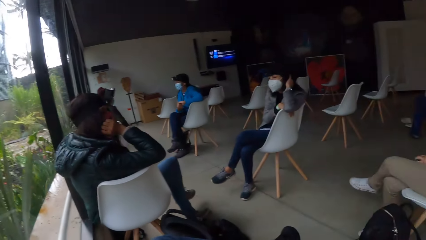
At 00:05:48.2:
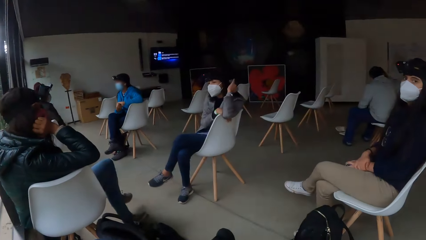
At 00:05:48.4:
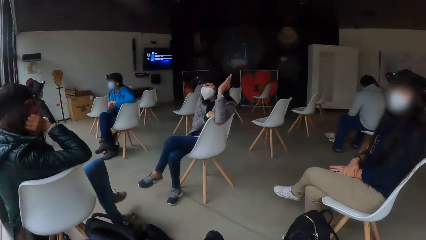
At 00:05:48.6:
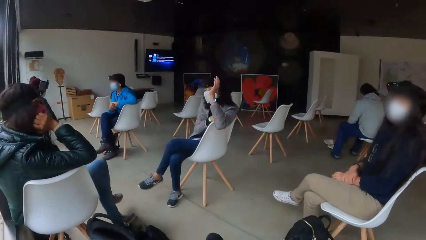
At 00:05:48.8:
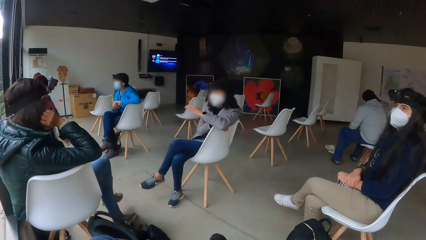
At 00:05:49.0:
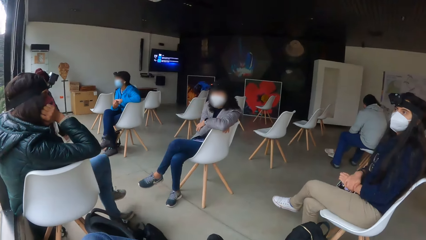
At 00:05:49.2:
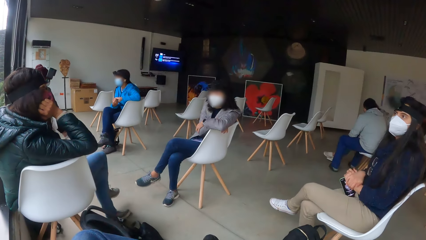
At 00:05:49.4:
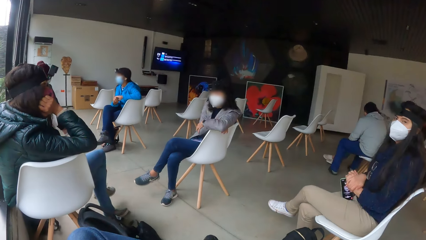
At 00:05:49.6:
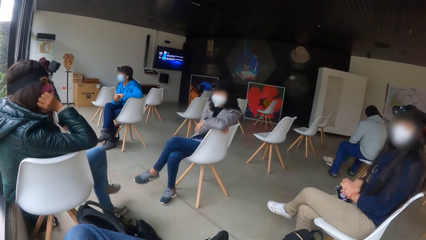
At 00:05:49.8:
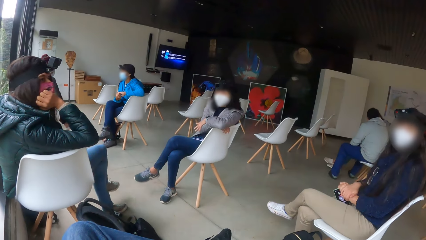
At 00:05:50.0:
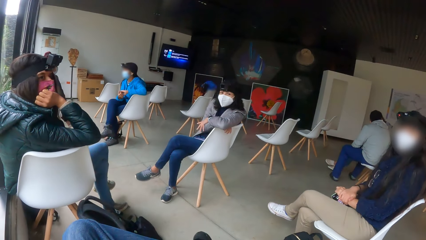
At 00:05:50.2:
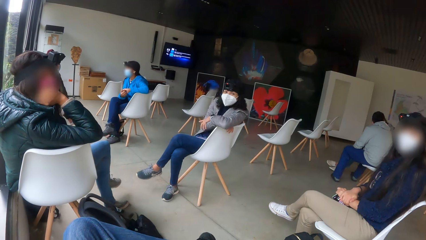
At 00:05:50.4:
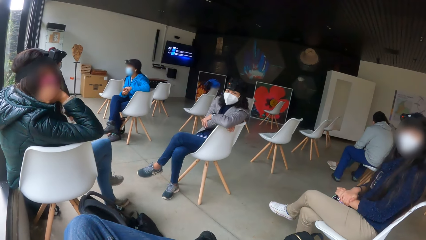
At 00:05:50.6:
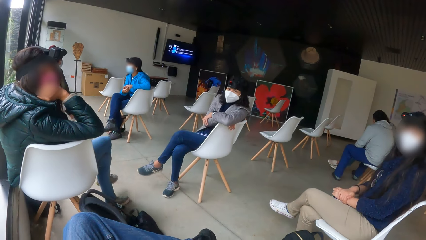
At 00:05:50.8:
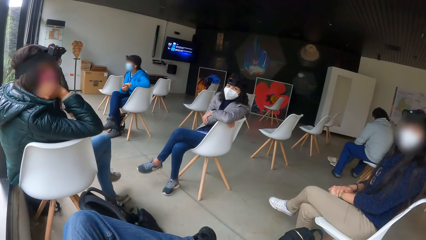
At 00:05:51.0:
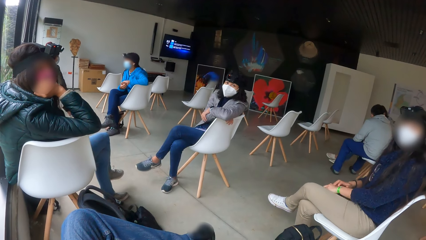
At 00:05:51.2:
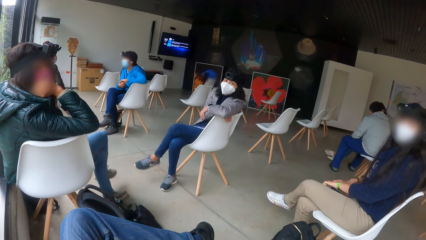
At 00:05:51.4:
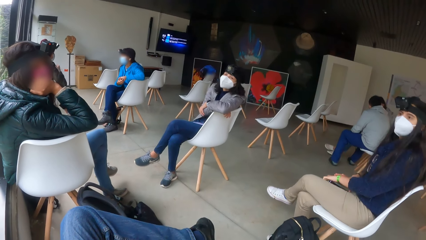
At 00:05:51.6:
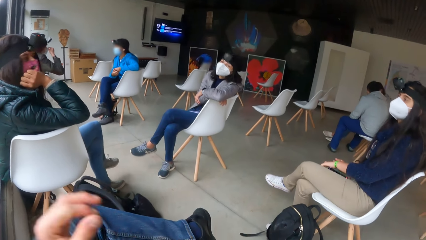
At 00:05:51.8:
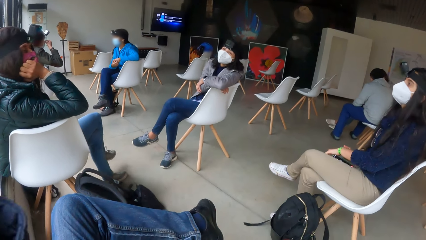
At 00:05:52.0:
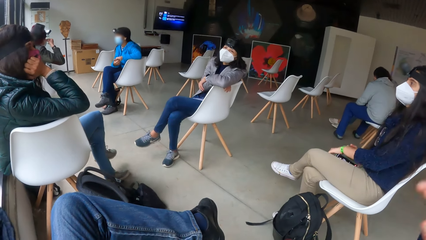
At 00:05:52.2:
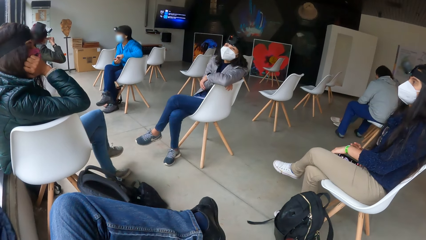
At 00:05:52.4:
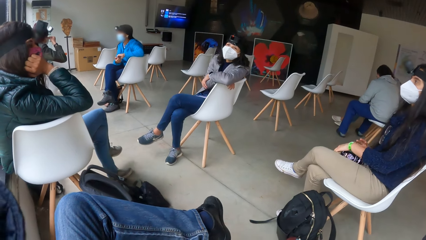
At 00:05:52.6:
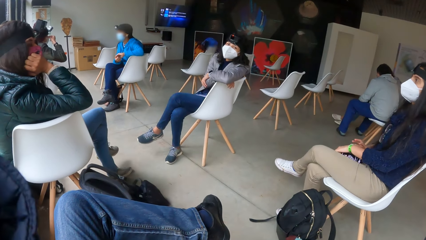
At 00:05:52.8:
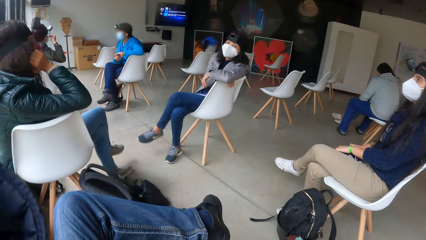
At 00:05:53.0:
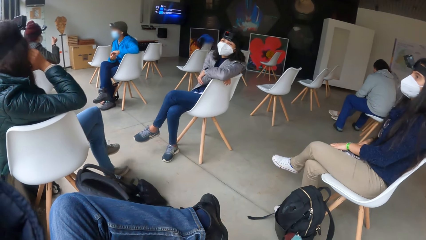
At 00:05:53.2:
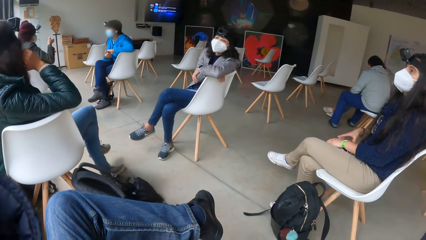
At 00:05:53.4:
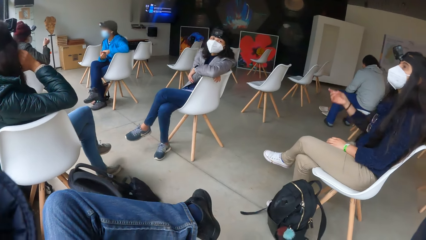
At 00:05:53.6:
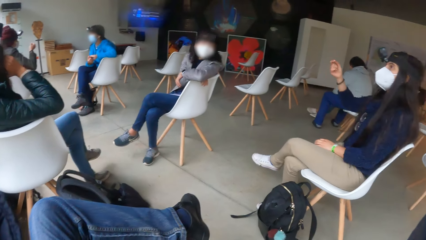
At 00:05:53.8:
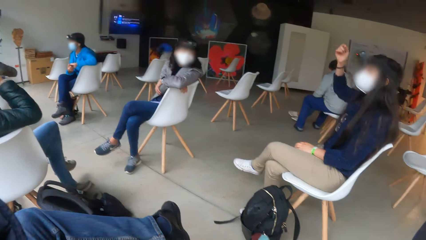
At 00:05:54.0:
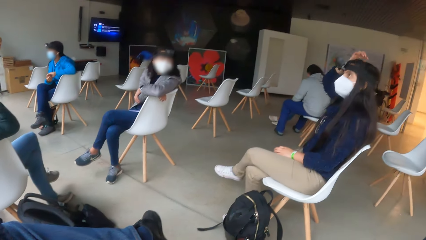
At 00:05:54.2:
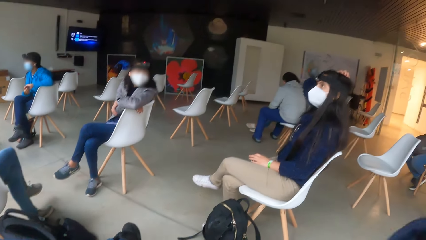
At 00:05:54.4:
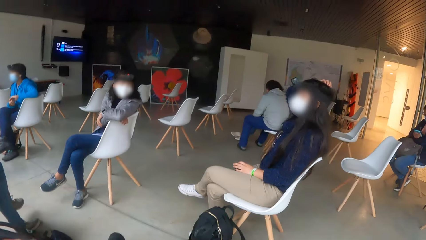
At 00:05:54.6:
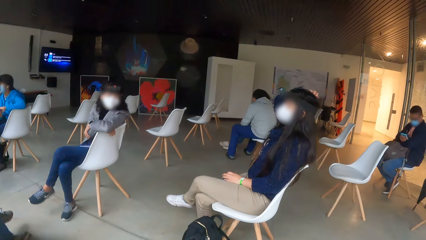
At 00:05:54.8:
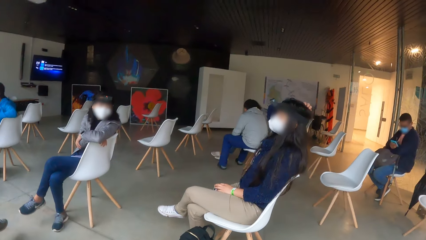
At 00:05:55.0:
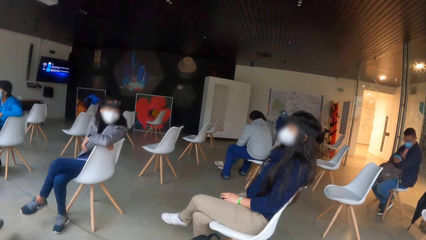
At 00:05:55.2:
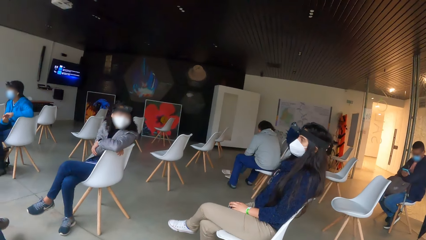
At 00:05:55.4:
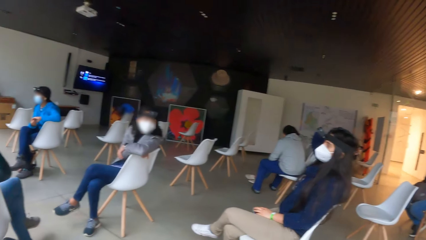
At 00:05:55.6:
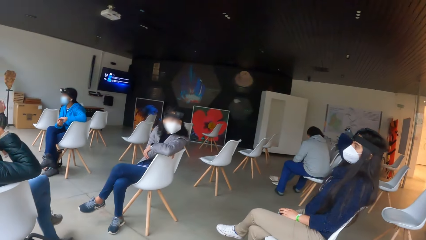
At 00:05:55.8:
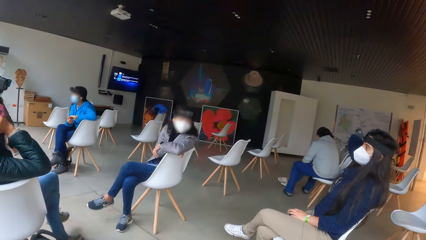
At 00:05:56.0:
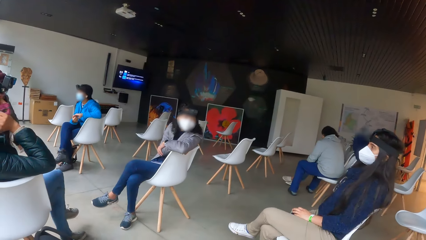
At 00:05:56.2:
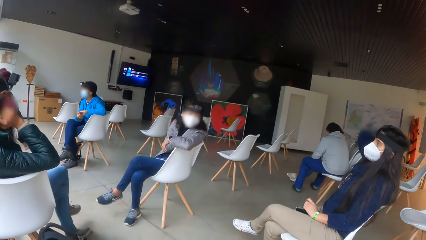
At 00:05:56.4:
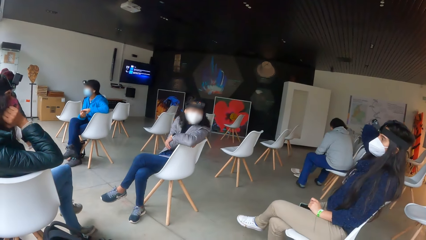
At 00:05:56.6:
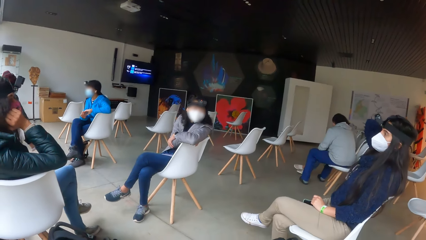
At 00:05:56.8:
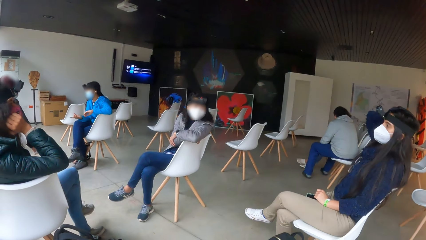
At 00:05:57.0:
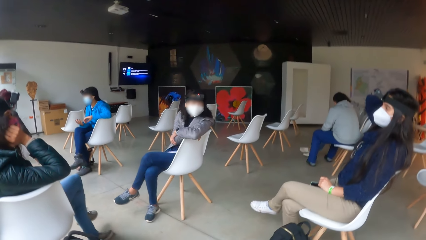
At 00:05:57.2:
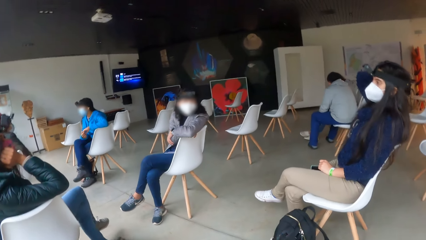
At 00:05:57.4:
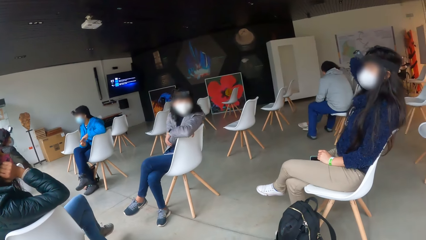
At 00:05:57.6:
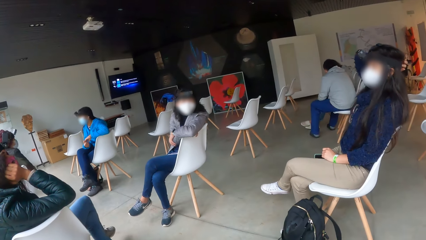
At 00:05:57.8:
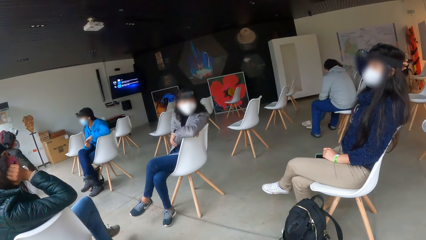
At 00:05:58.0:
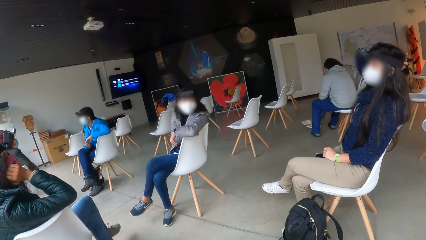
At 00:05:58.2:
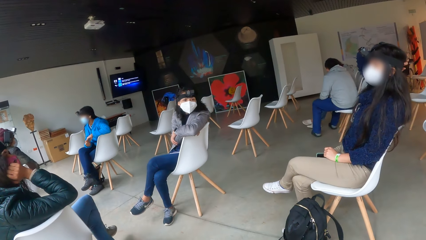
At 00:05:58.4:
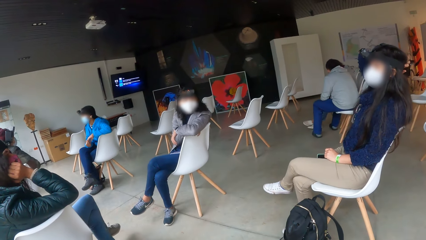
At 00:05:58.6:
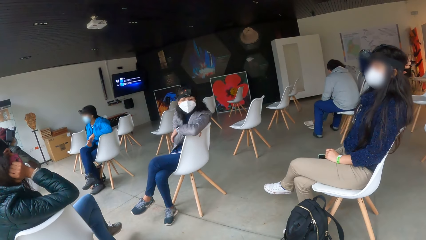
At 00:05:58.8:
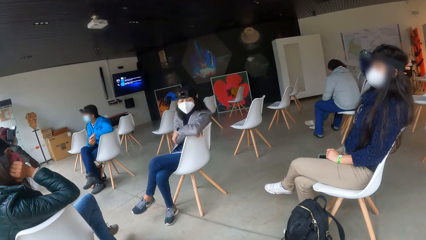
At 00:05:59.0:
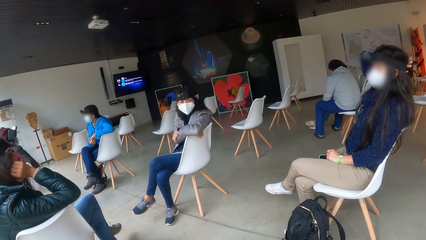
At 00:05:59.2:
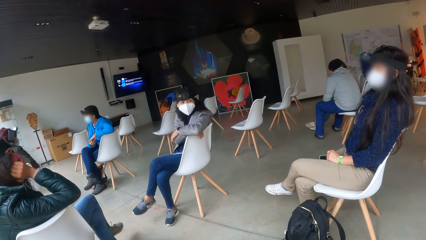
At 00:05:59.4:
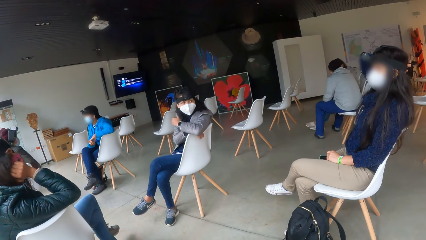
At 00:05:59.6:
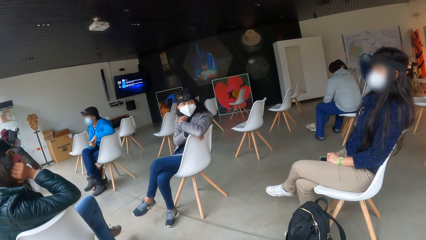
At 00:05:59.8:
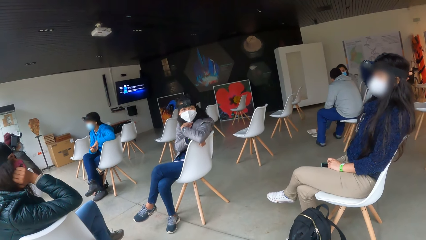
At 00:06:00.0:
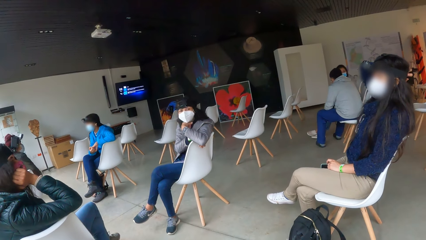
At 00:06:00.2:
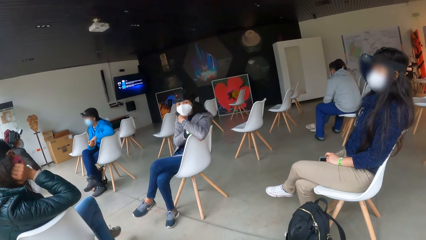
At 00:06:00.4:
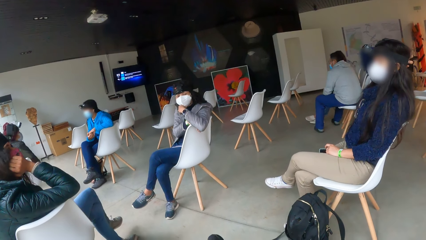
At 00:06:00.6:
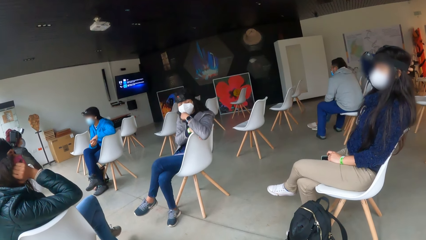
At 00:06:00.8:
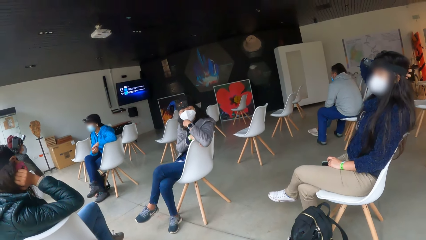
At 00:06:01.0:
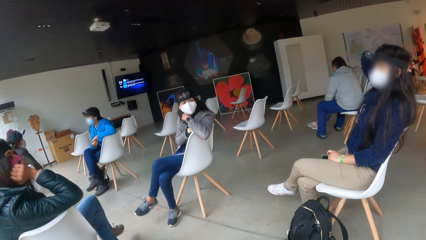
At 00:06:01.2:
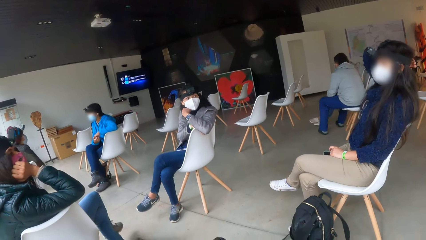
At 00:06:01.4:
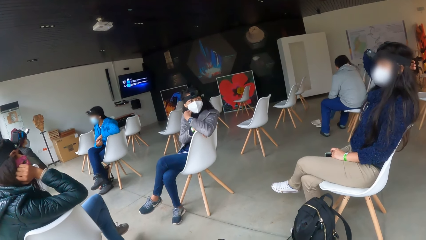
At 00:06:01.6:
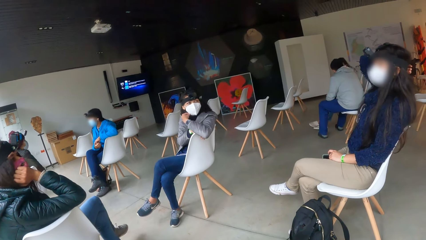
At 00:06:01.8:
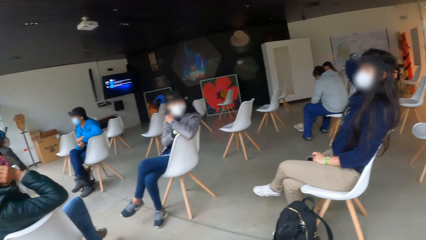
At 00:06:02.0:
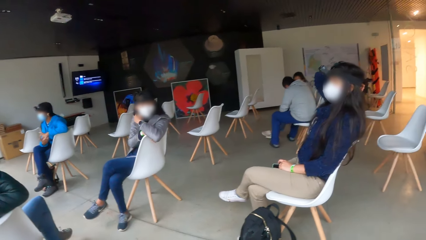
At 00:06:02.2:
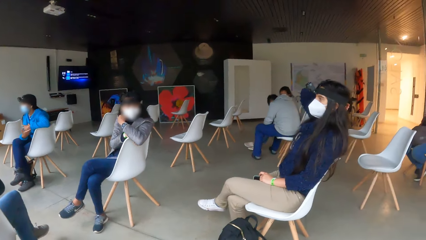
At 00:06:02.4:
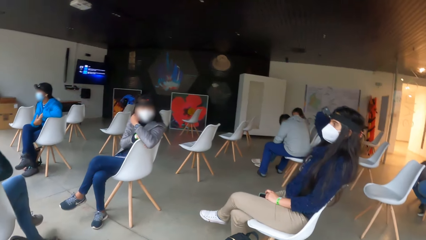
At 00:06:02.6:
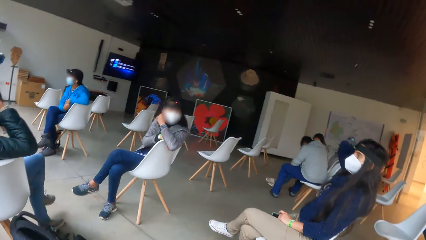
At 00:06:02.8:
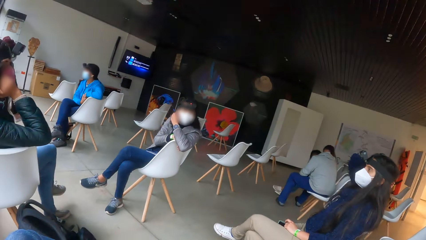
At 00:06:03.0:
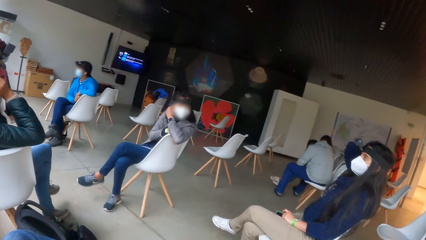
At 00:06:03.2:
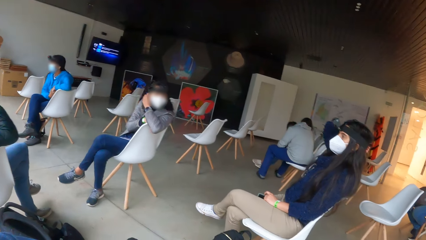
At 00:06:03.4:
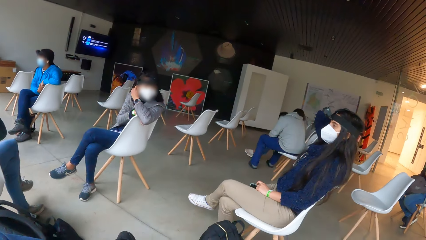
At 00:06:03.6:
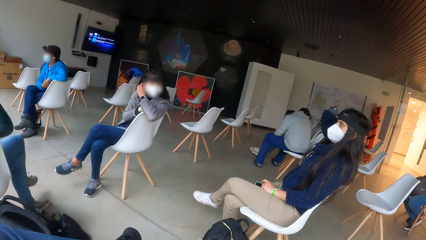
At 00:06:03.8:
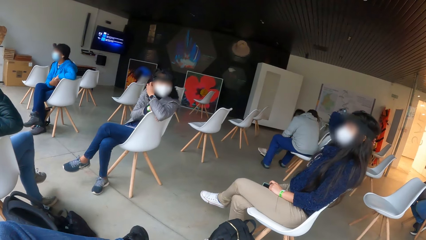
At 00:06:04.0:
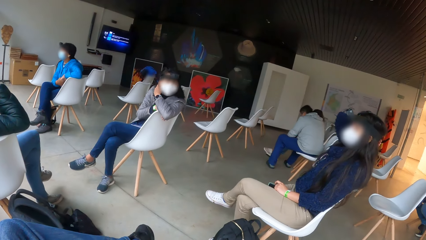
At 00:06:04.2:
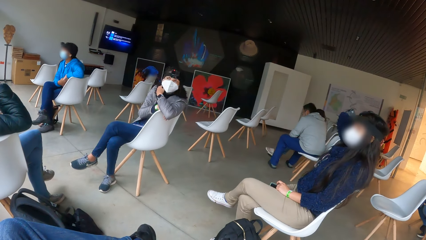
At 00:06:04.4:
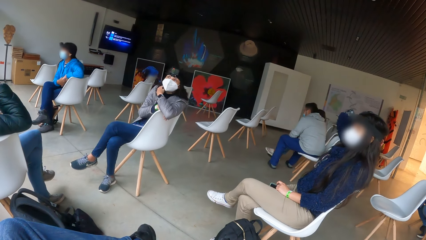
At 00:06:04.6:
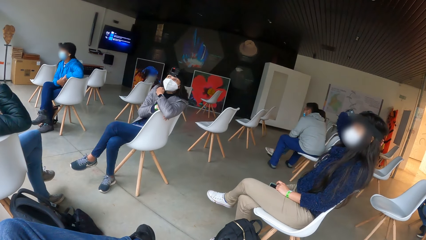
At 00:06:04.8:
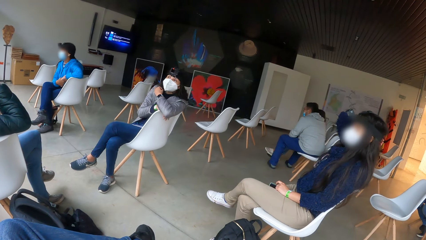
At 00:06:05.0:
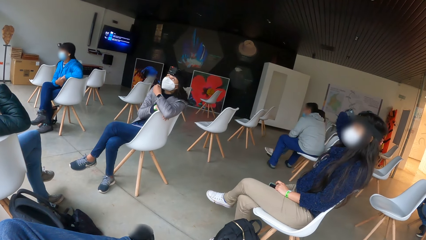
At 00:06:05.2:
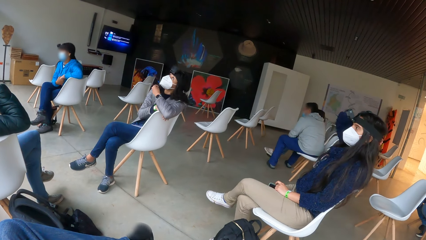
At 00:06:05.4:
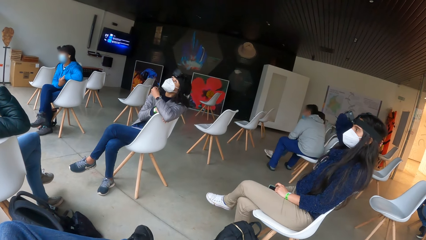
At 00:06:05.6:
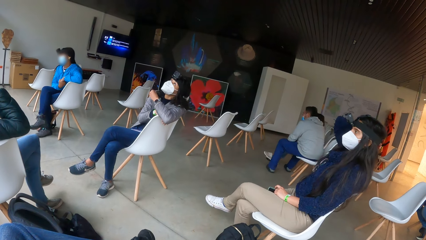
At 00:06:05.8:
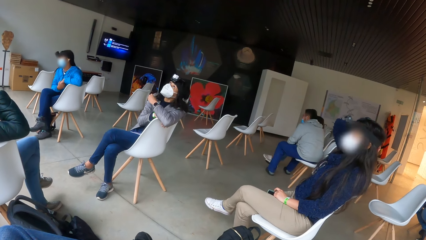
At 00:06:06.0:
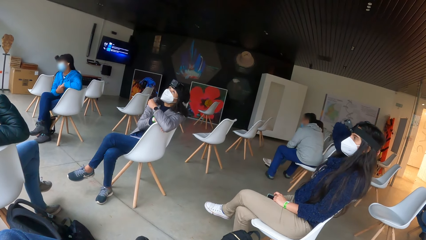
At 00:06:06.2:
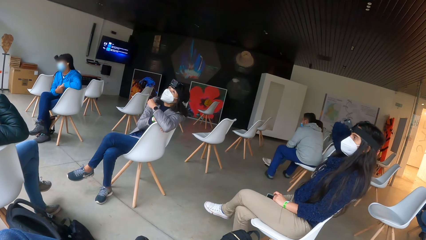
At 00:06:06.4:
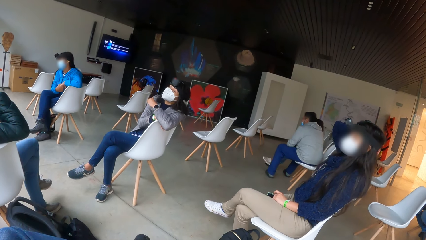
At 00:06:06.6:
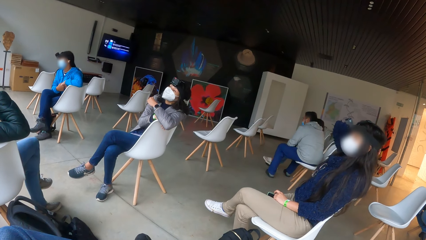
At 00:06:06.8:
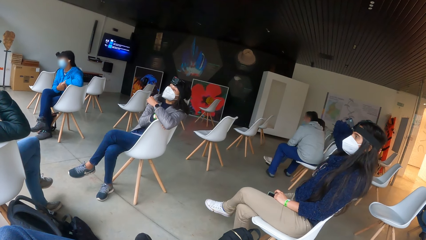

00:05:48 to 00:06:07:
A woman and another woman stare at the camera wearer. The first woman touches her hair with her right hand.
